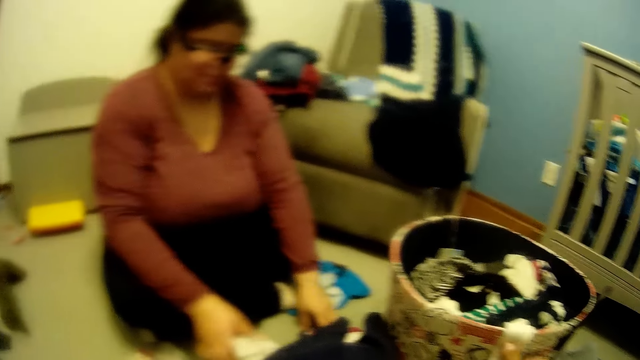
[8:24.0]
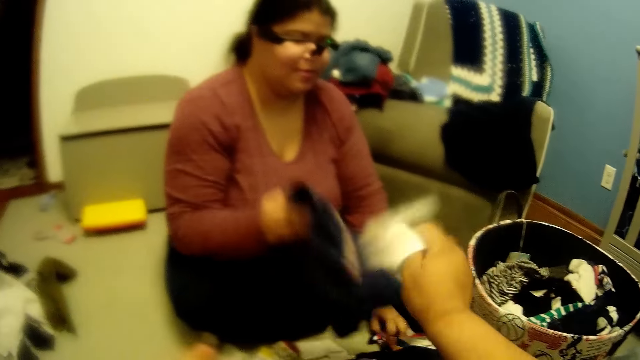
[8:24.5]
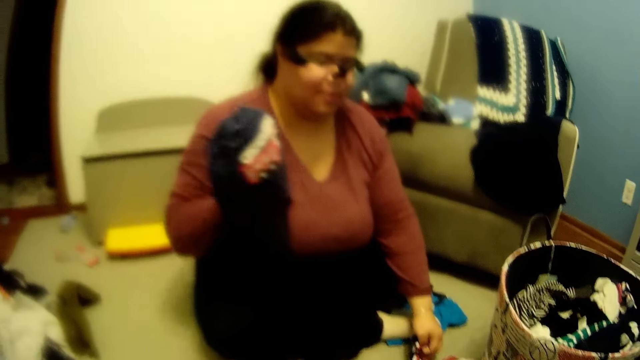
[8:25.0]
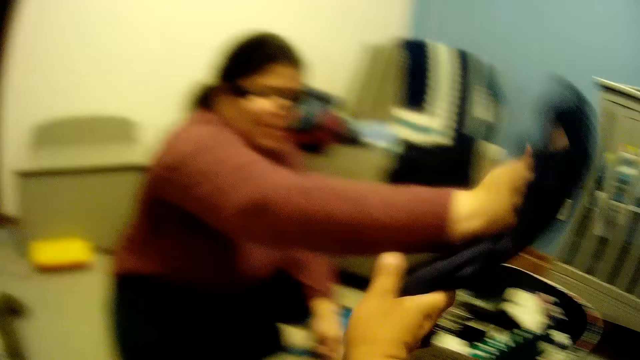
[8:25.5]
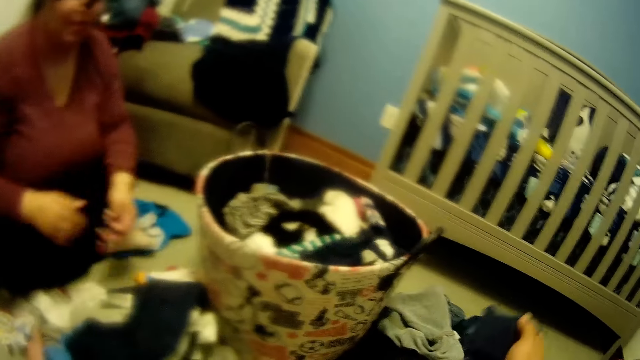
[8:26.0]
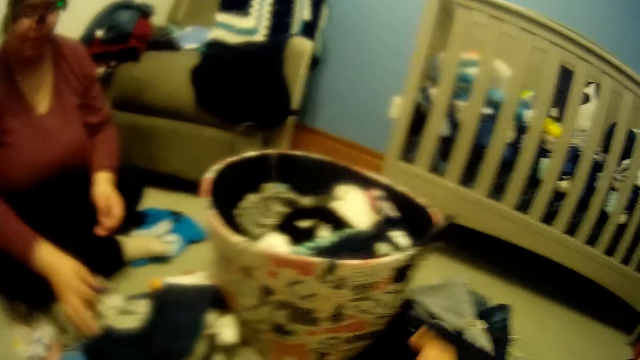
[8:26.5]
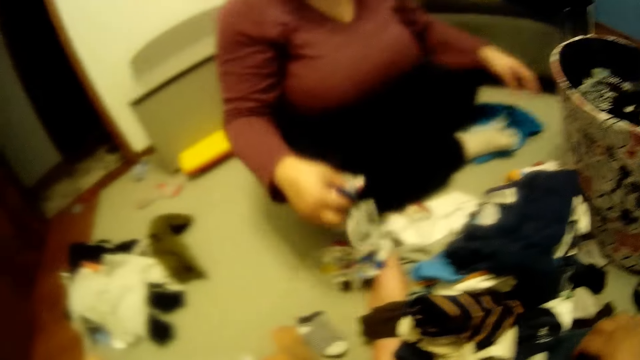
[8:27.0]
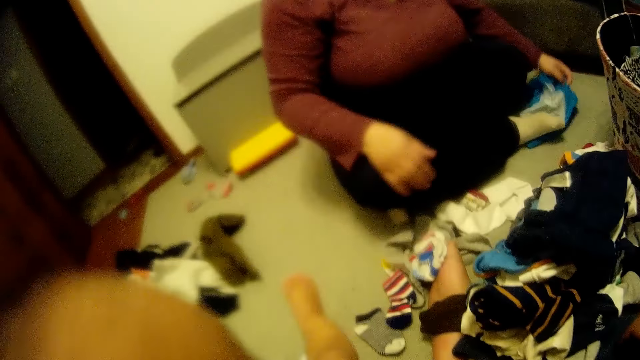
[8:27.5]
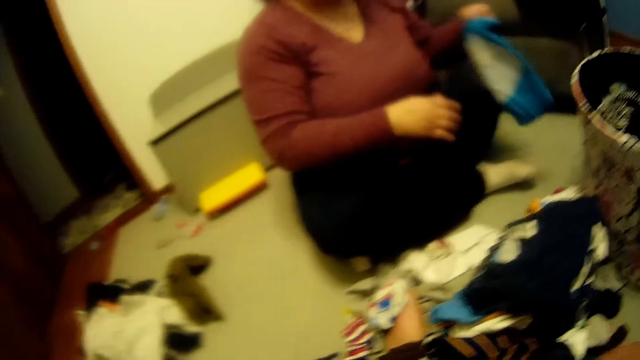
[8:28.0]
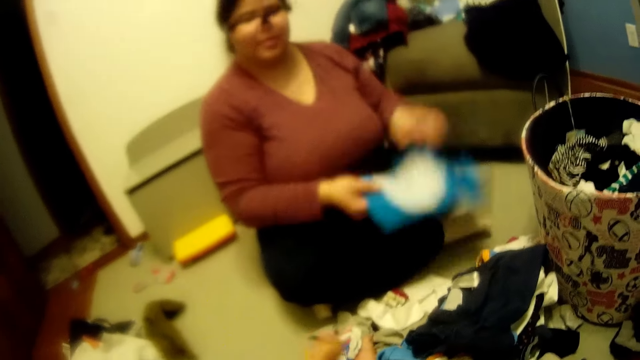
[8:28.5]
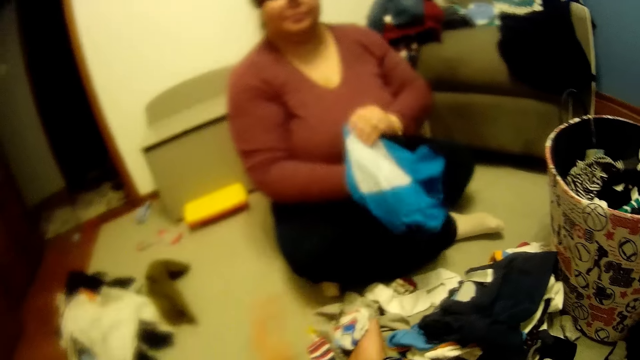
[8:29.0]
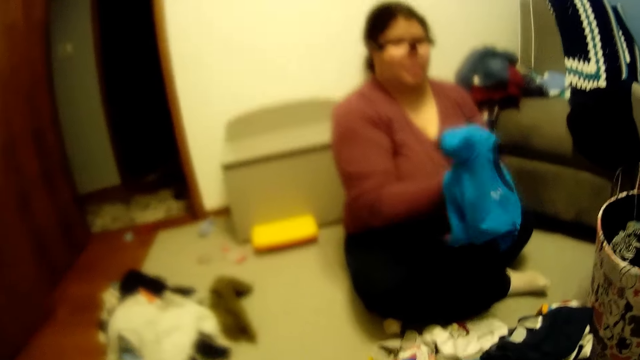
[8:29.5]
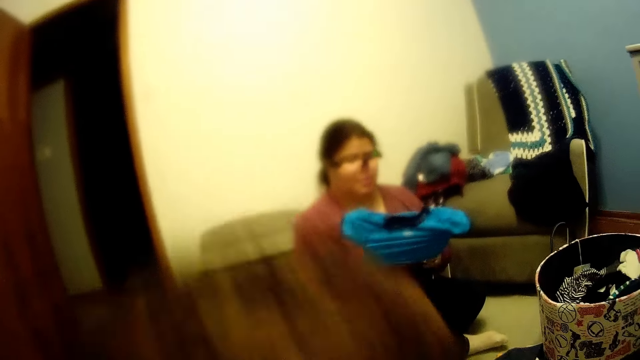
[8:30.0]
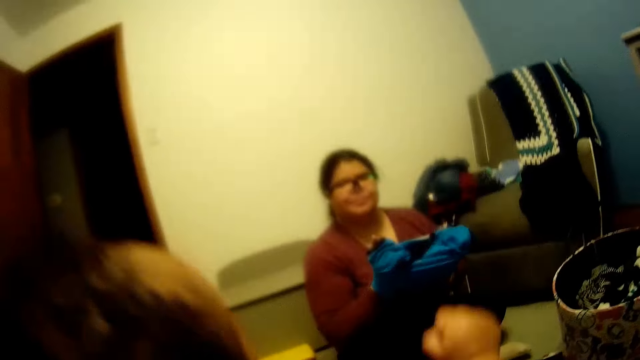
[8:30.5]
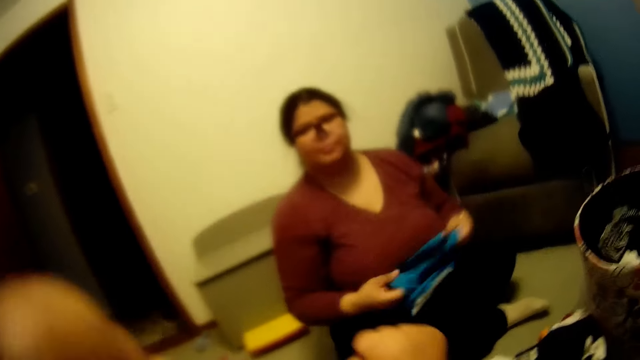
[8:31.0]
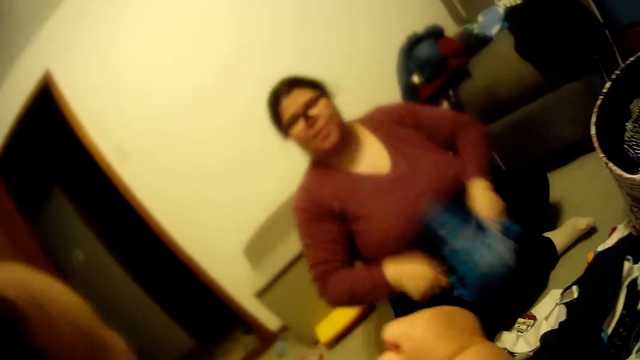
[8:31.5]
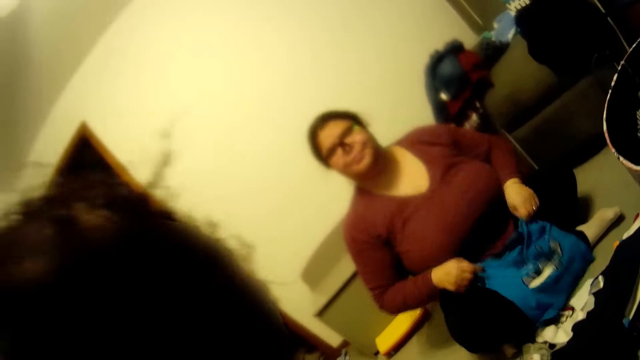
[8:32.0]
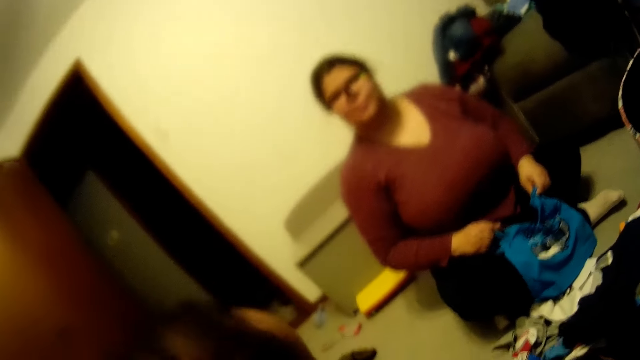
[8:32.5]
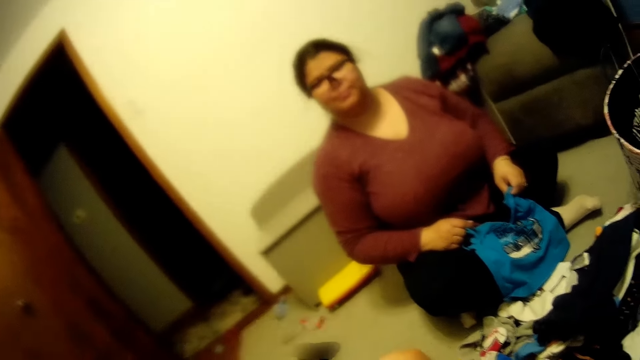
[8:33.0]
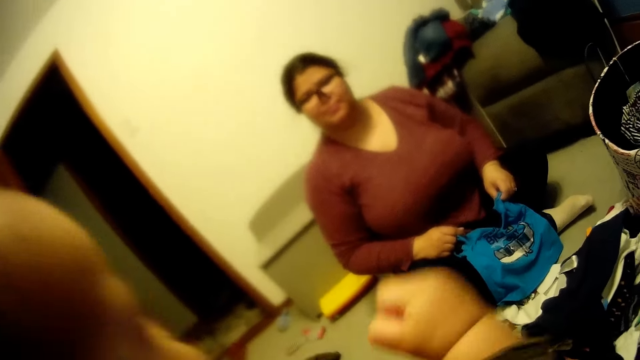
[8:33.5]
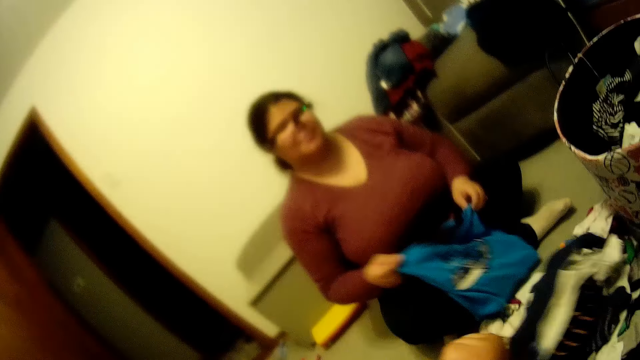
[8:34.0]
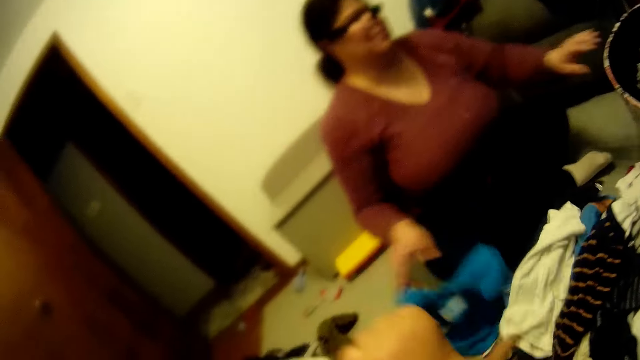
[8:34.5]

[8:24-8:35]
A lady moves clothes on the floor. The camera wearer receives a cloth from the lady. They carry a child and lift the child.

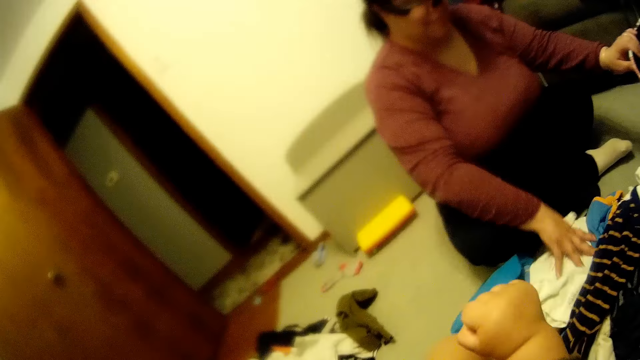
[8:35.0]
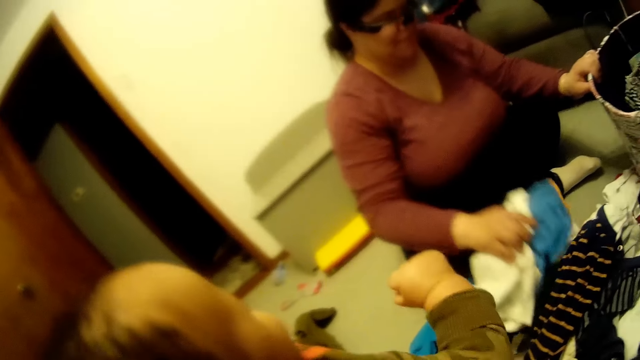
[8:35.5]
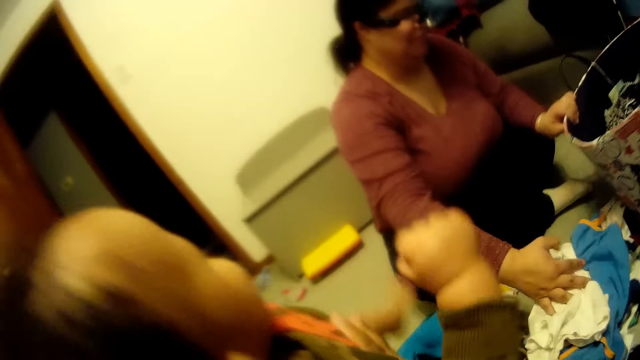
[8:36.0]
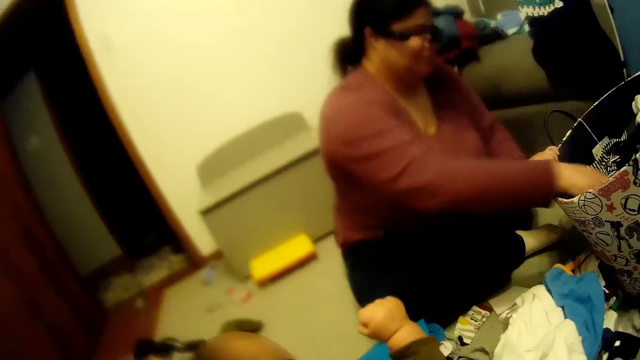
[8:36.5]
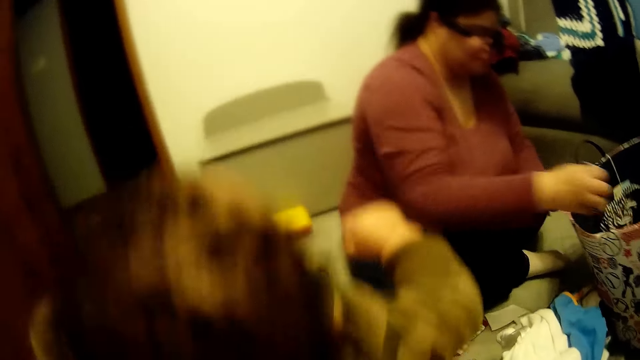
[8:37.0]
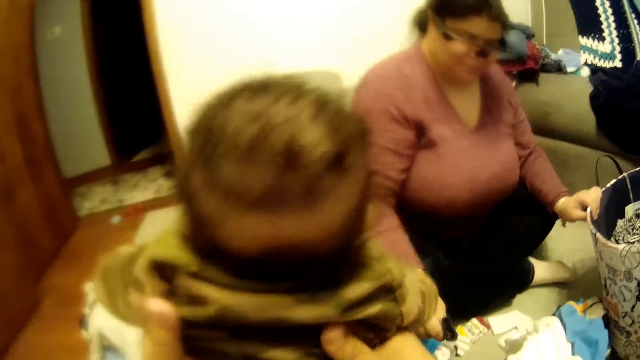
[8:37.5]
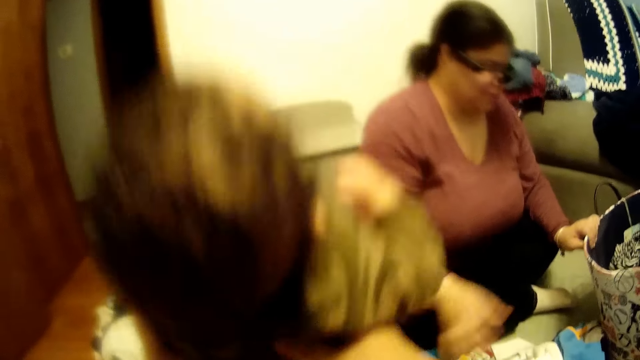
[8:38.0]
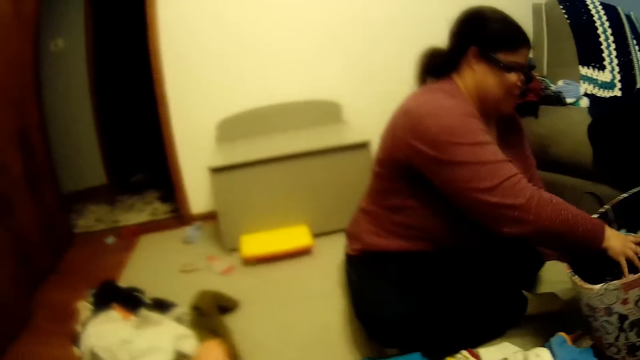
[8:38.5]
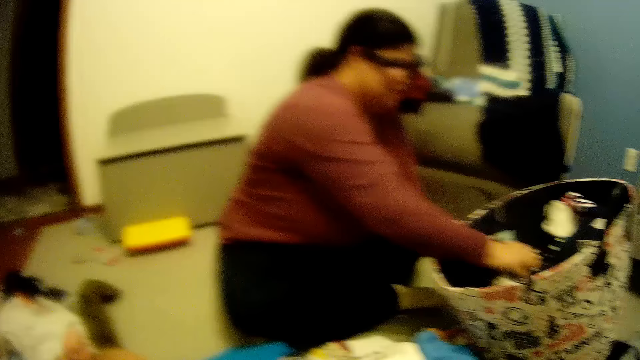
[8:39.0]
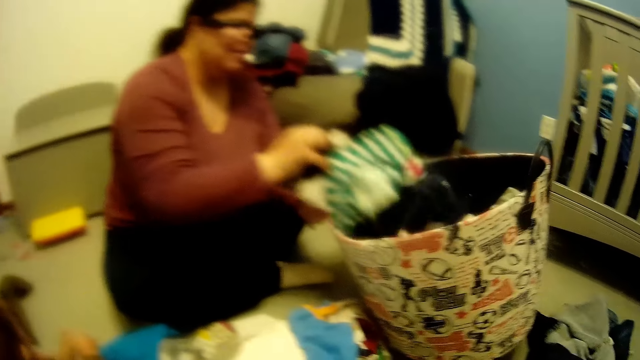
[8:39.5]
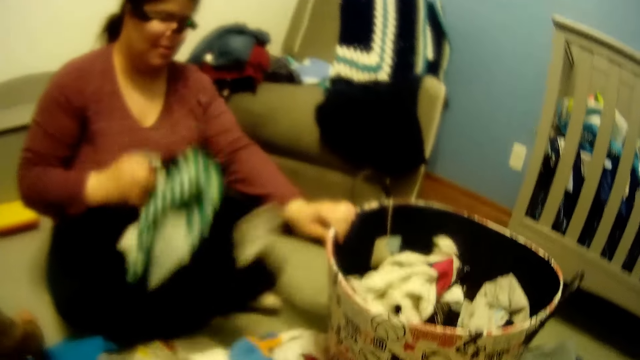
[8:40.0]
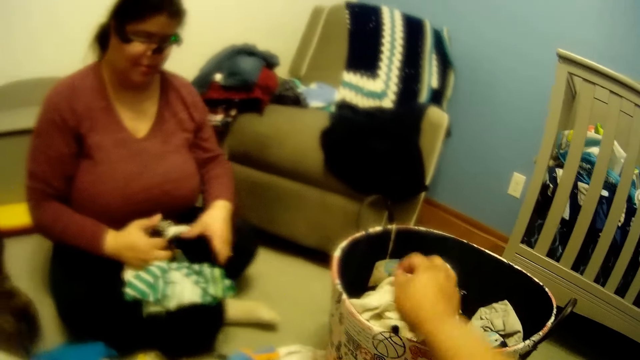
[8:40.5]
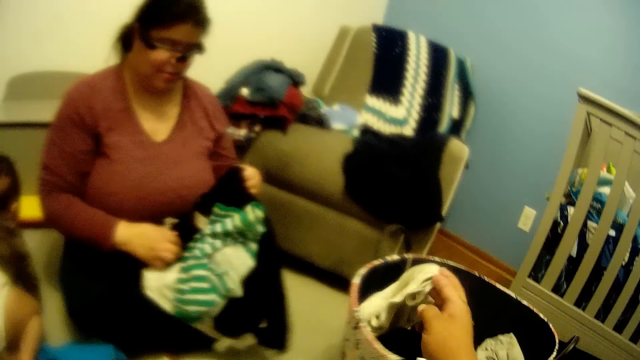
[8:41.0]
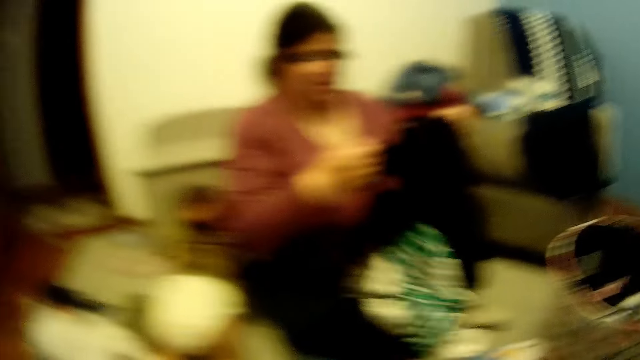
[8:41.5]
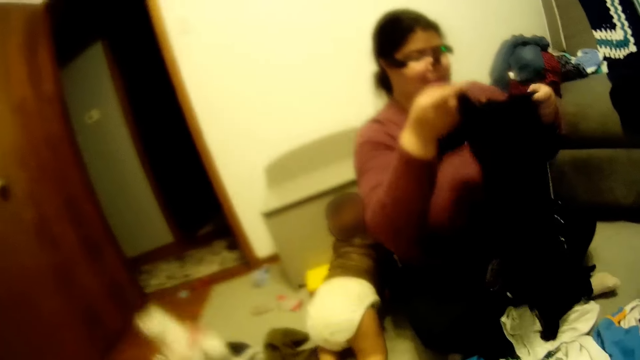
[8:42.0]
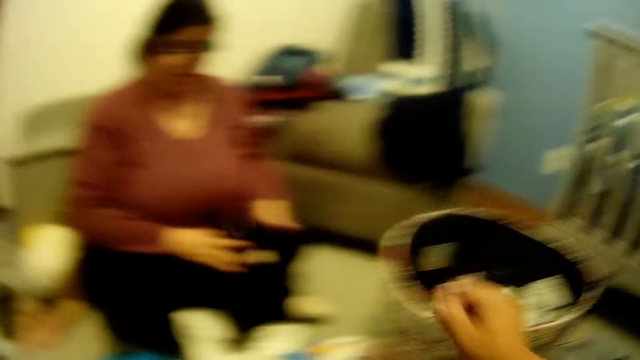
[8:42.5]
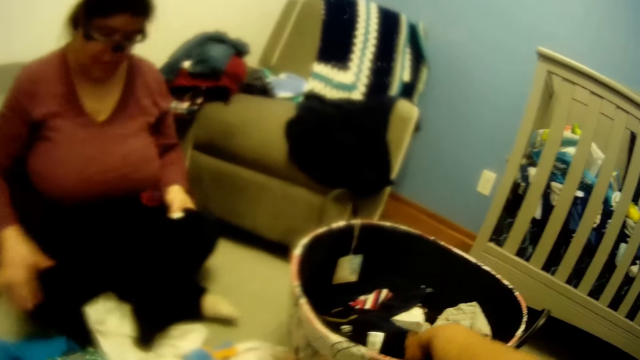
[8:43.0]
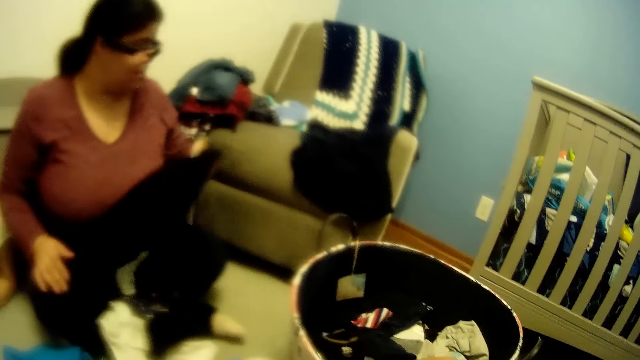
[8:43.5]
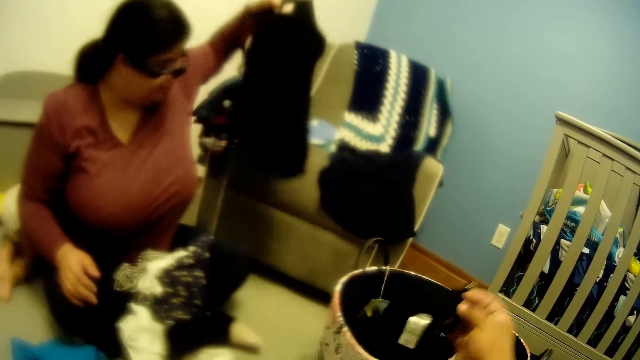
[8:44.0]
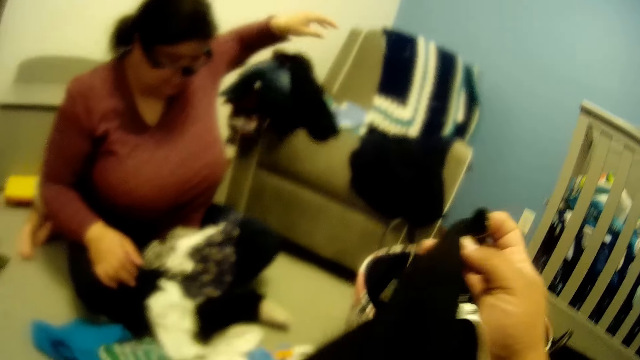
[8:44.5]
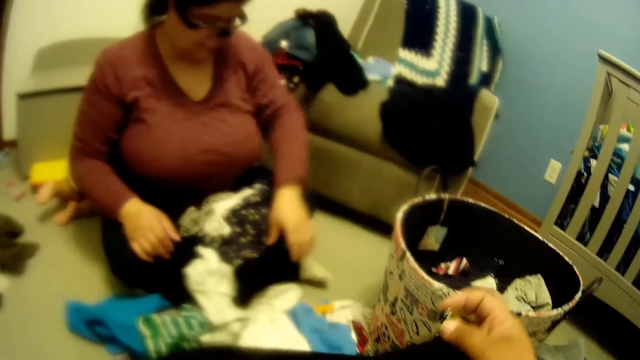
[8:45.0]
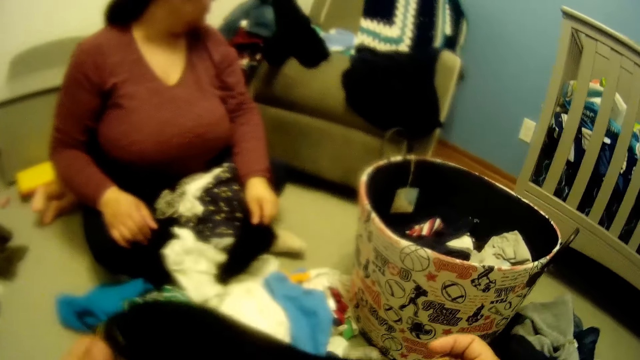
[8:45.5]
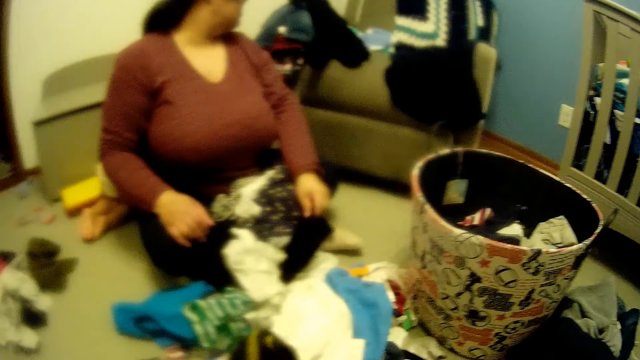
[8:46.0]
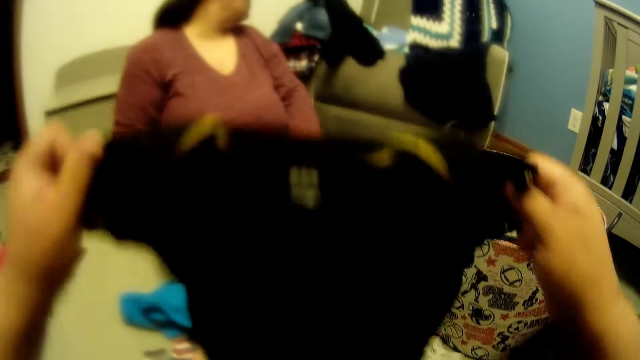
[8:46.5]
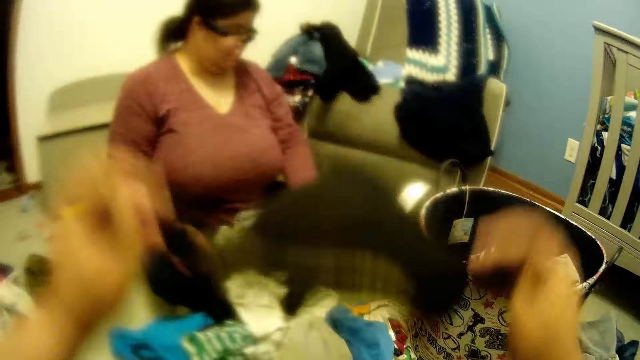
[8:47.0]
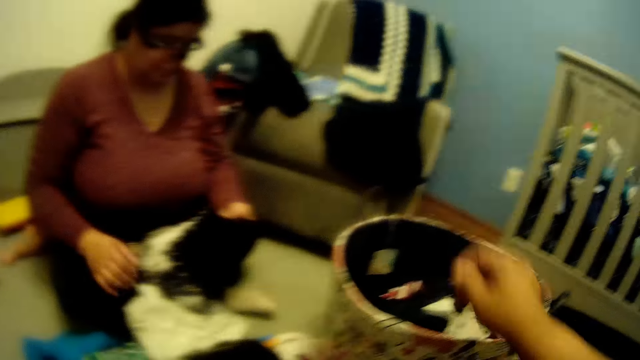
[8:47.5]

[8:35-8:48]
The lady moves clothes from the basket. The camera wearer drops the baby. They remove clothes from the basket. The lady puts a cloth on the seat.
